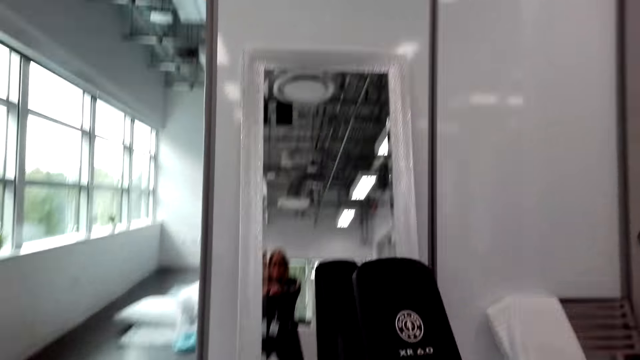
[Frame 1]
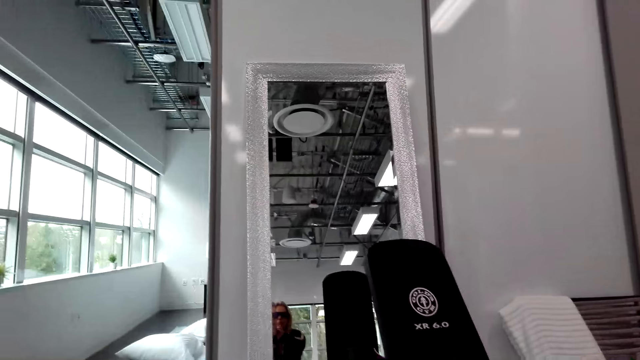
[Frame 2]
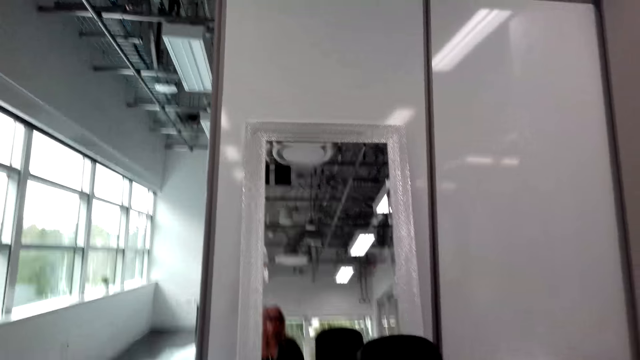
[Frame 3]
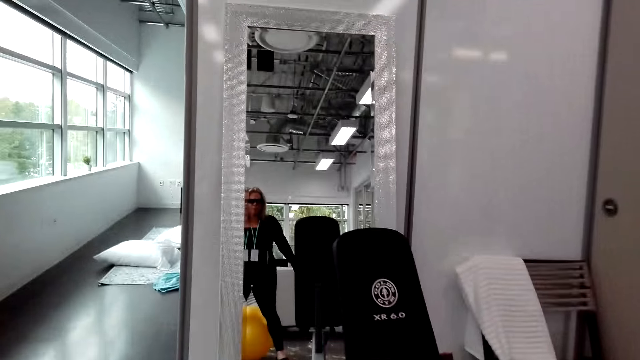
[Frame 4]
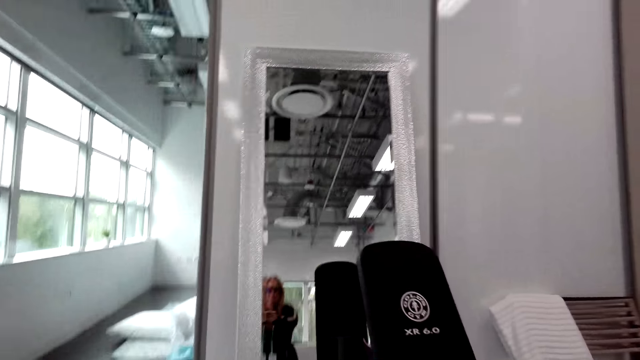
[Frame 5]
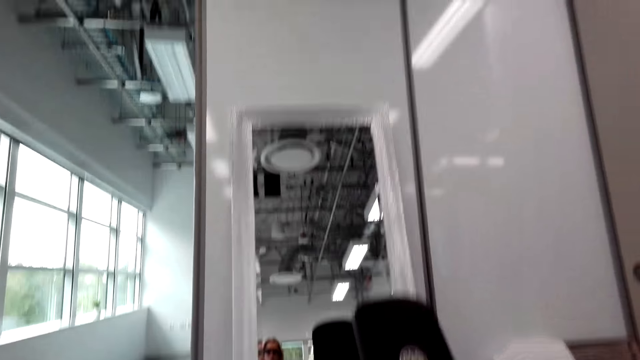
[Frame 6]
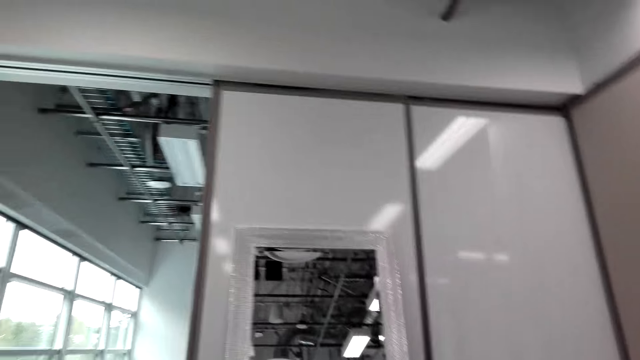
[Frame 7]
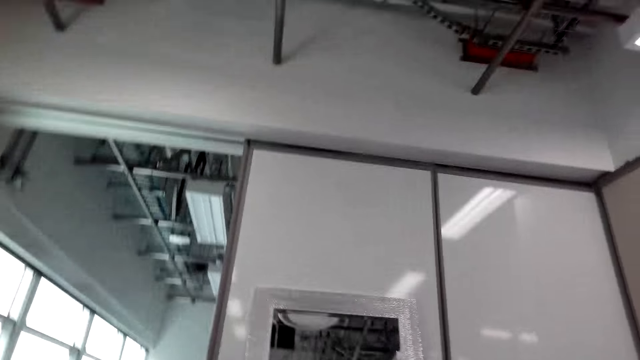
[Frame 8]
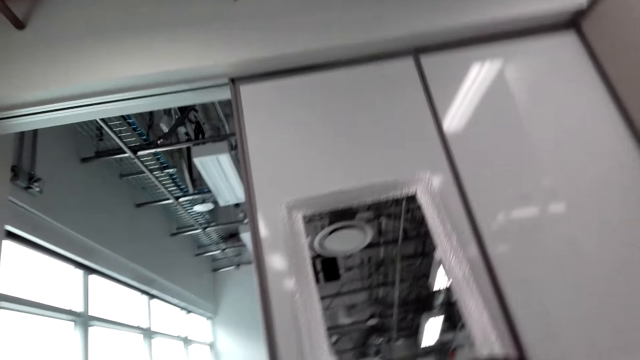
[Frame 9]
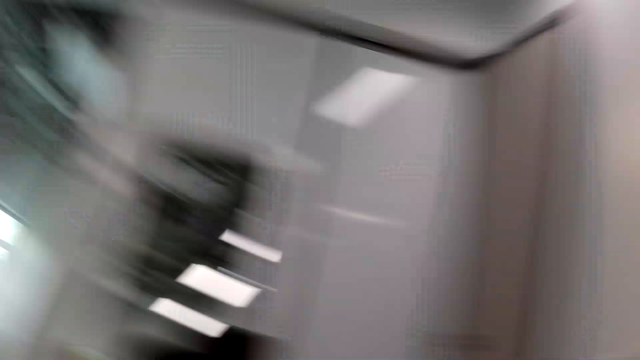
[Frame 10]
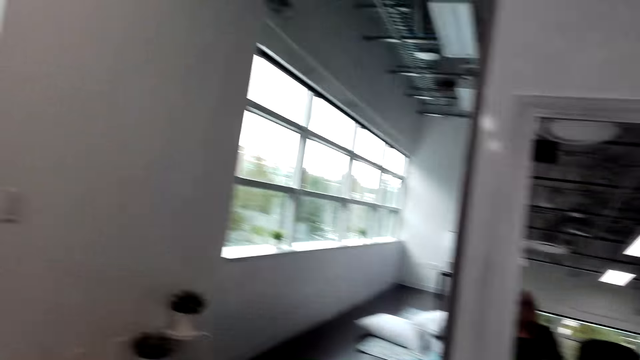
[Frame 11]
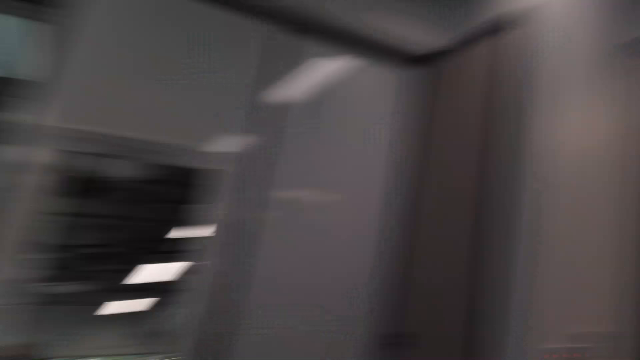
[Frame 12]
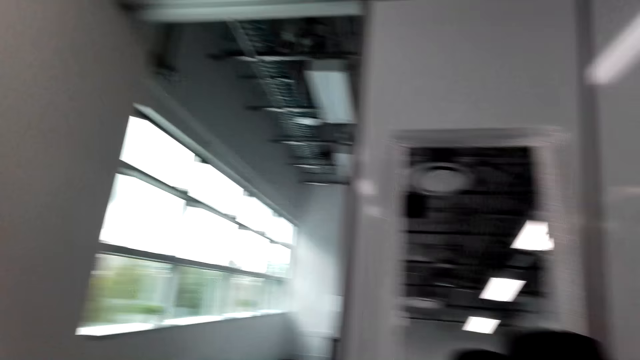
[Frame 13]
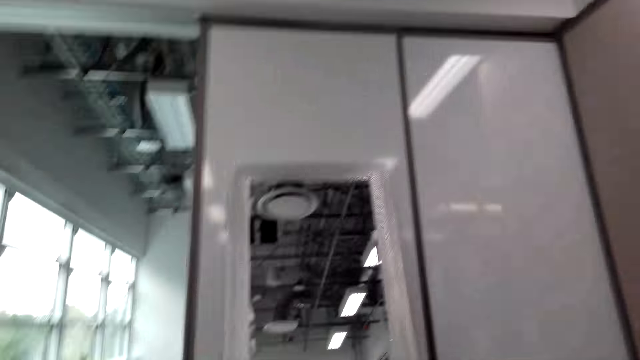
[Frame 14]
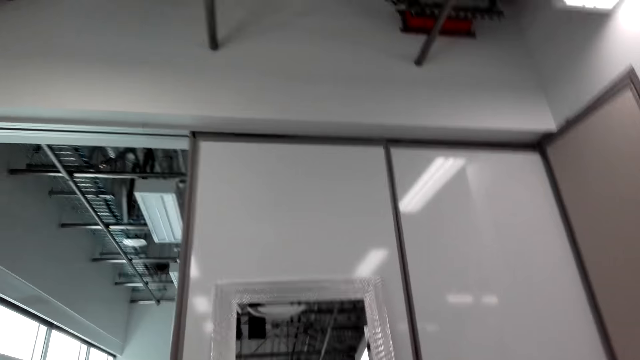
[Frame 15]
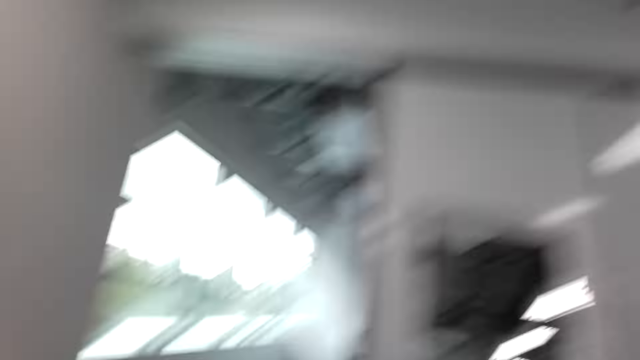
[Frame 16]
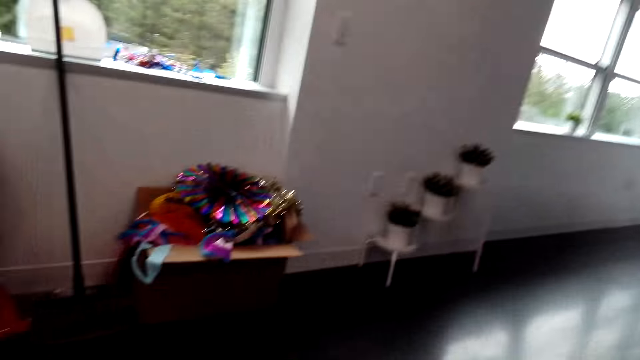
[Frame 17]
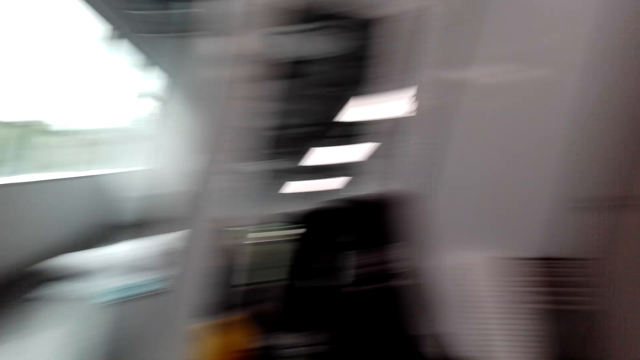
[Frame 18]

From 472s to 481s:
The camera wearer pulls both hands. They look at the mirror. They squat on the Swiss ball. They look at the mirror. They look around.

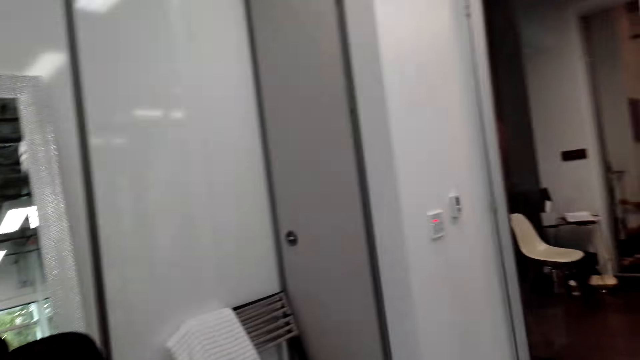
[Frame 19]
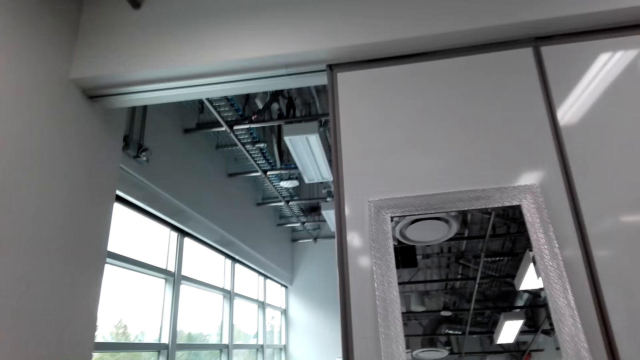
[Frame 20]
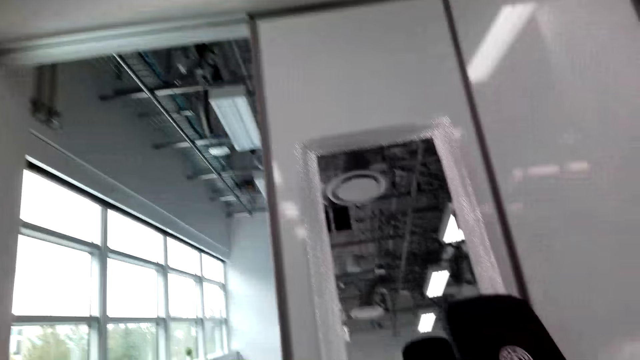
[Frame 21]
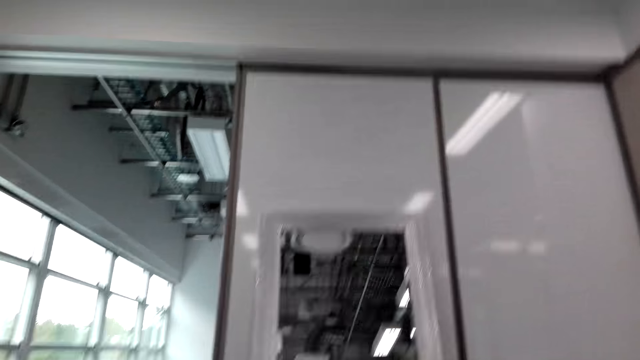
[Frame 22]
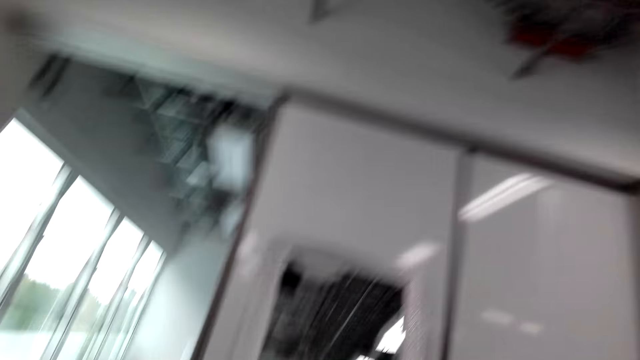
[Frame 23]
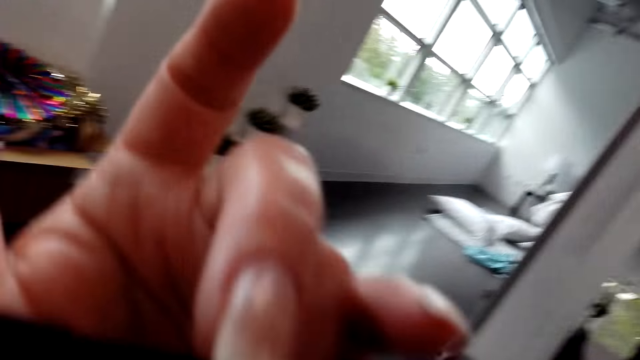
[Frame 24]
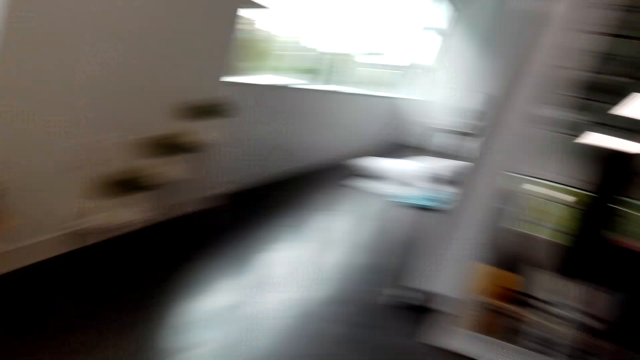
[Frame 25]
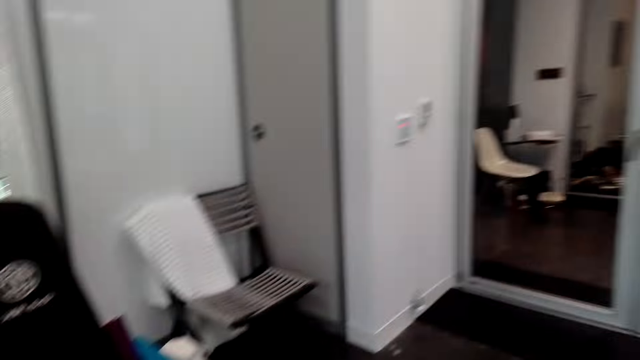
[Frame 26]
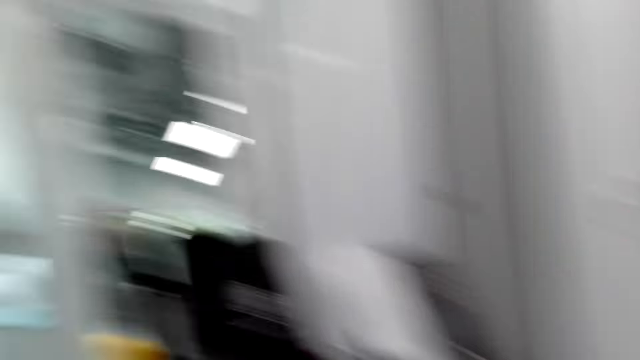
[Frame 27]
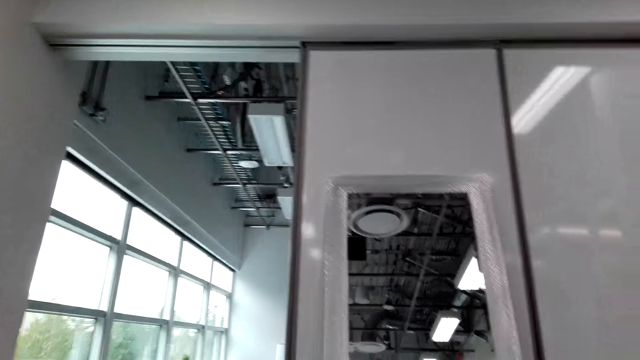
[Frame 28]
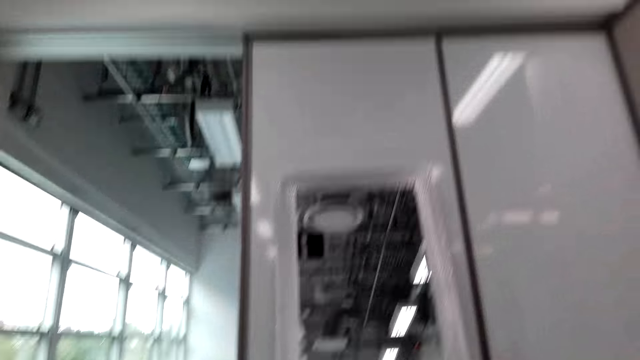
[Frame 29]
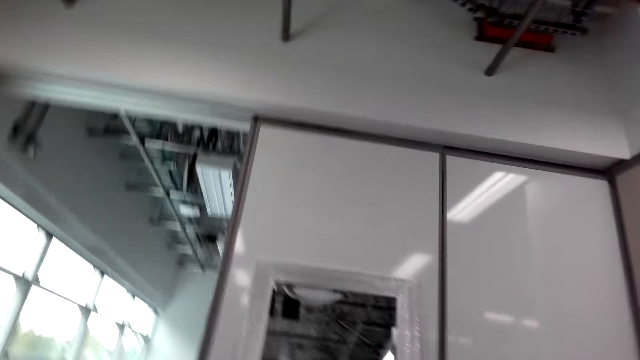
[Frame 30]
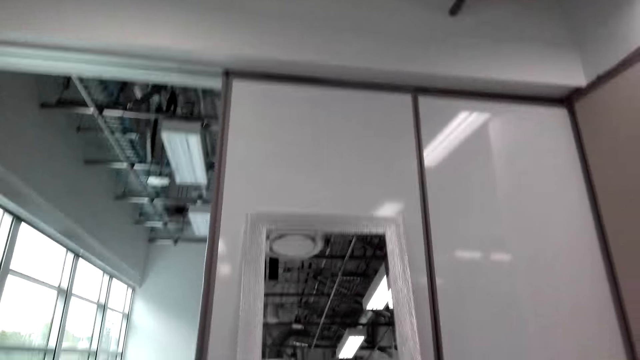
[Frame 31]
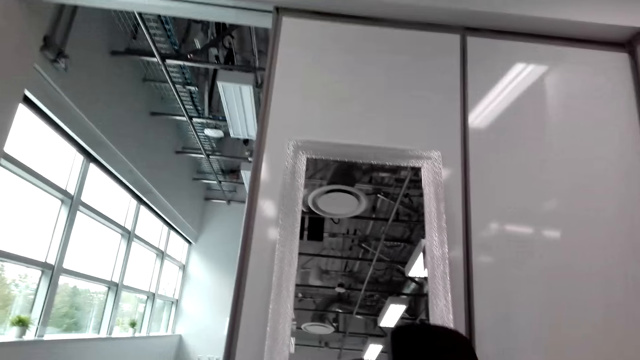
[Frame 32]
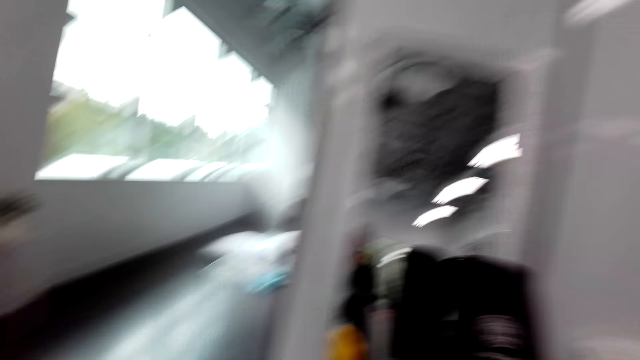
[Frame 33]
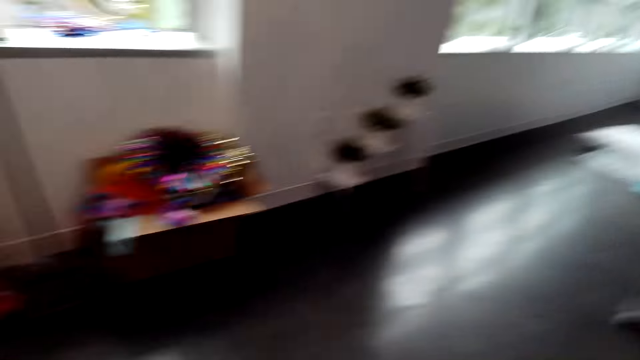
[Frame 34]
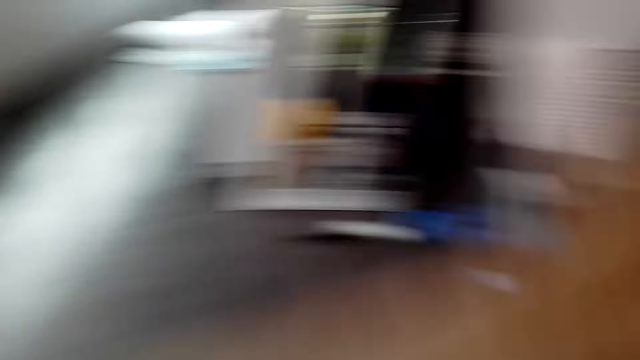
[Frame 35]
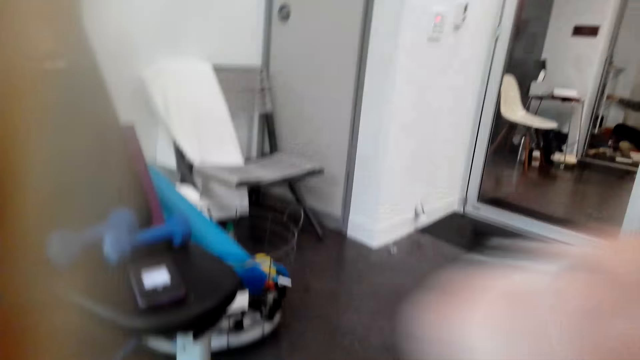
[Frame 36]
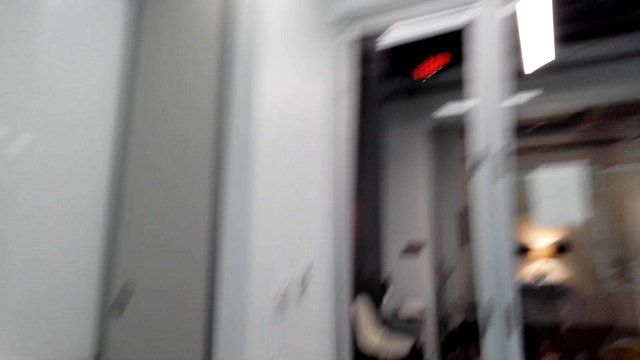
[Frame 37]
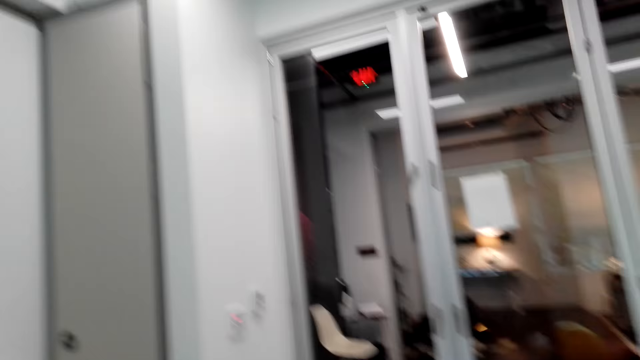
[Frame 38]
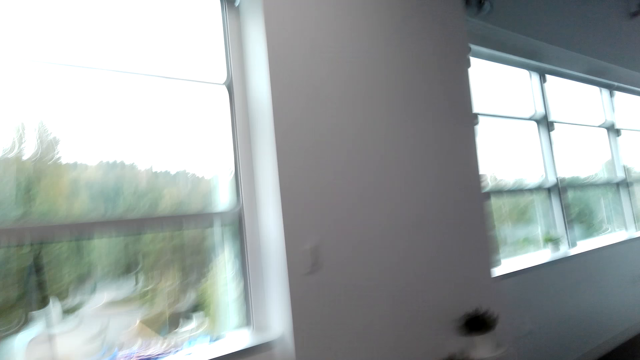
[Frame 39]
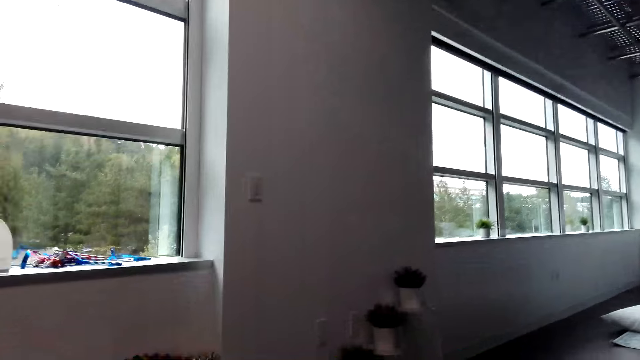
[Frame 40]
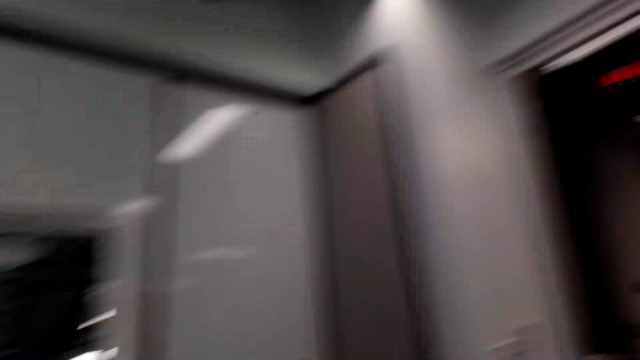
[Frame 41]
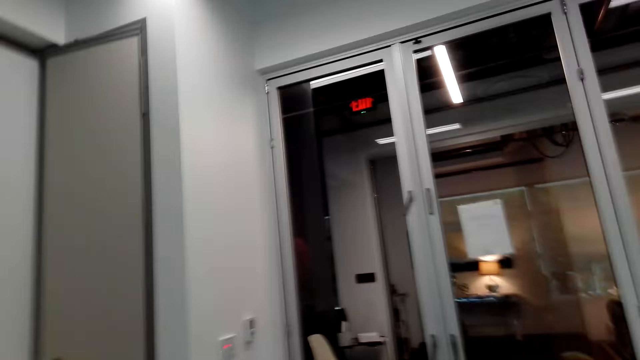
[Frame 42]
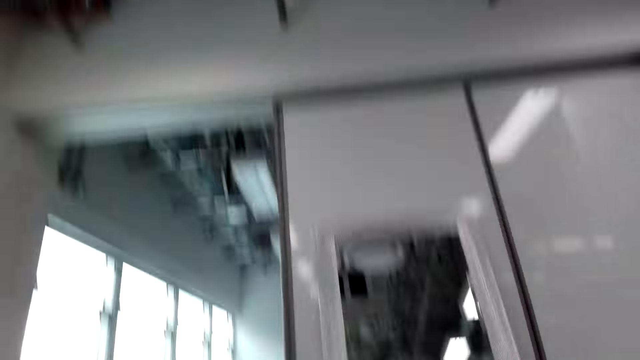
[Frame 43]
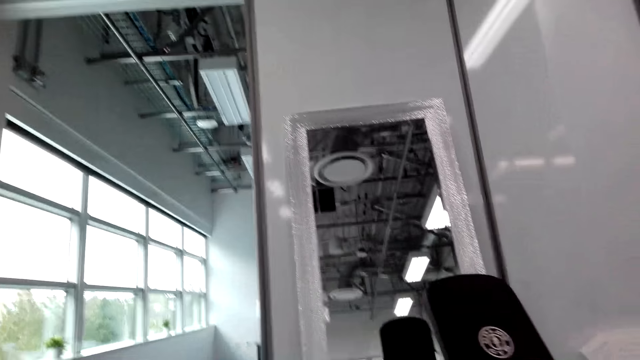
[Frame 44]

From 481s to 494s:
The camera wearer touches something. They lift the left hand. They look around. They lift both hands. They look around.
